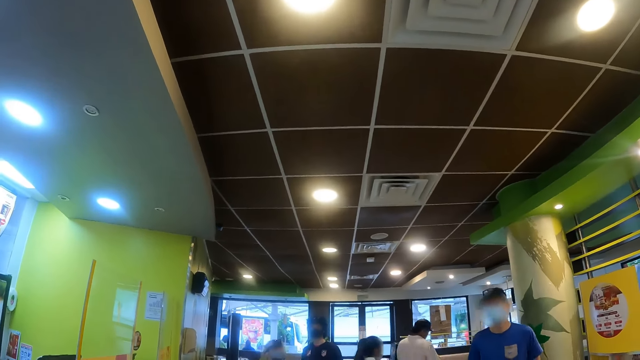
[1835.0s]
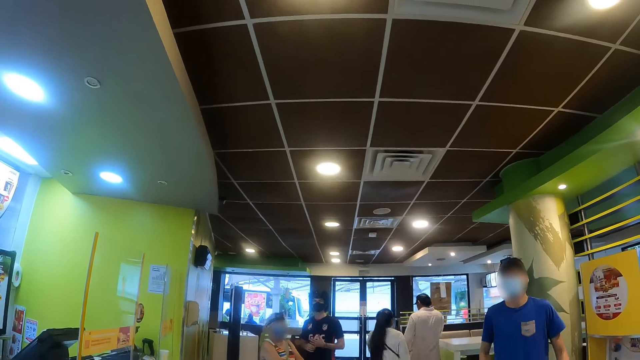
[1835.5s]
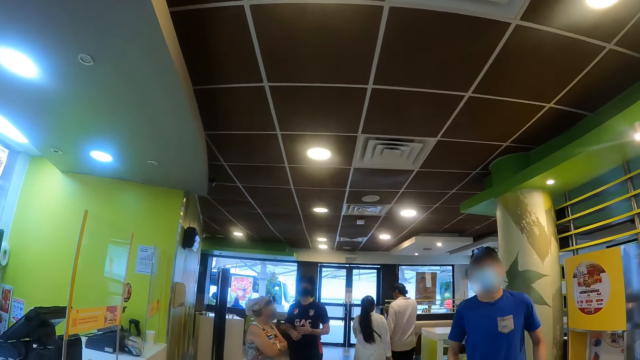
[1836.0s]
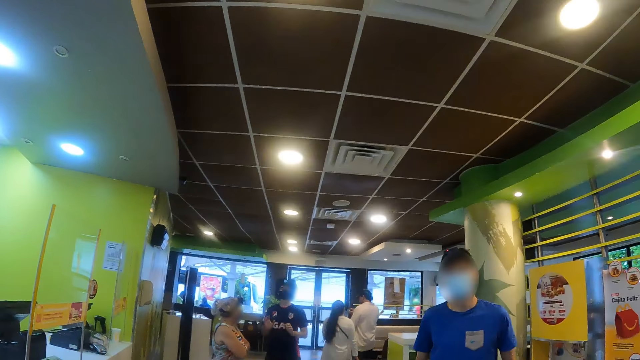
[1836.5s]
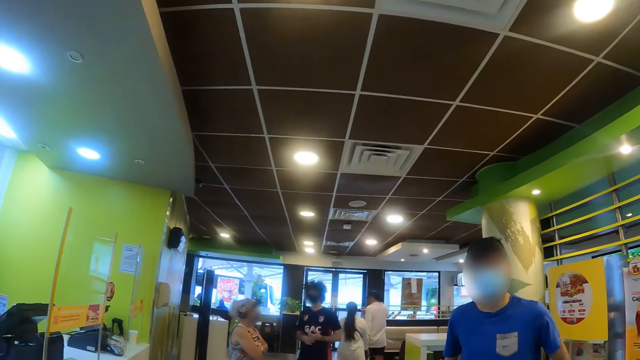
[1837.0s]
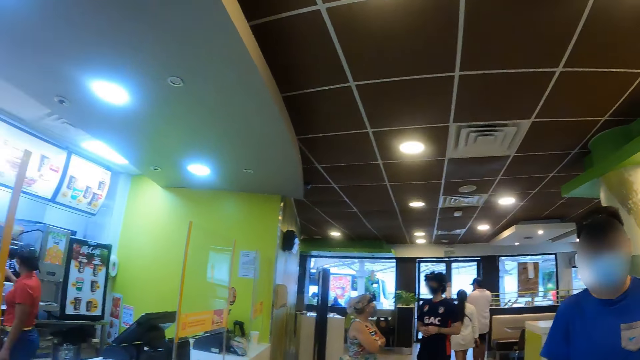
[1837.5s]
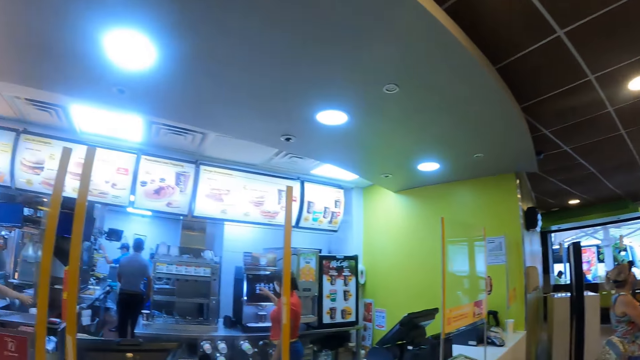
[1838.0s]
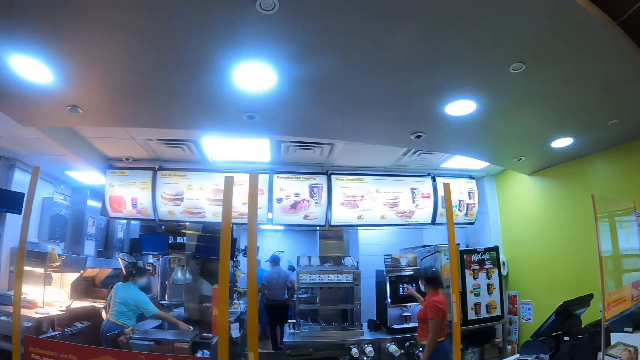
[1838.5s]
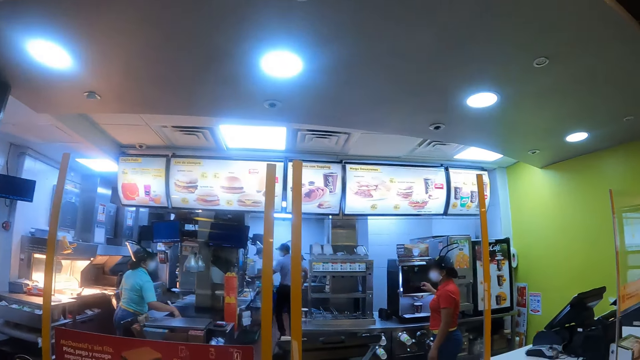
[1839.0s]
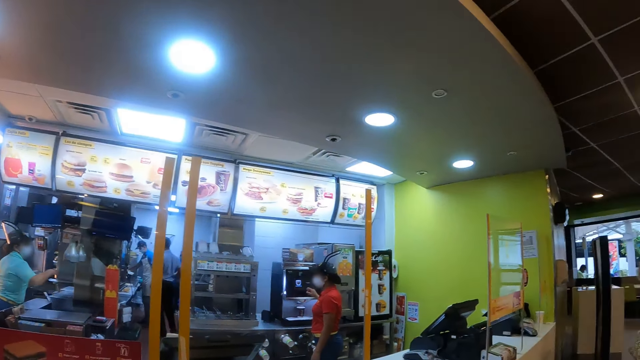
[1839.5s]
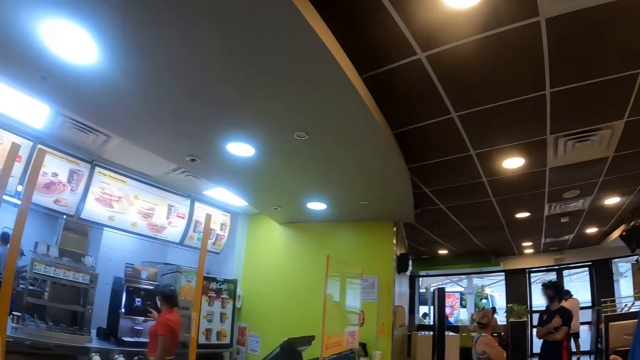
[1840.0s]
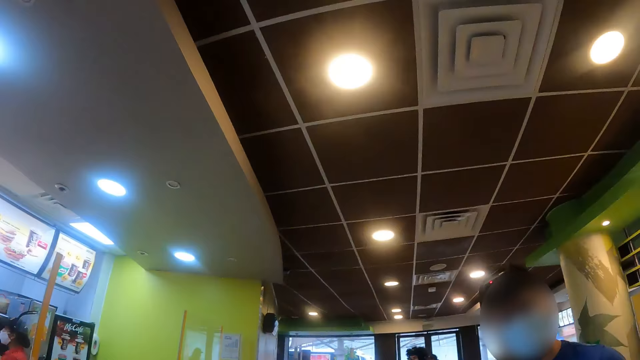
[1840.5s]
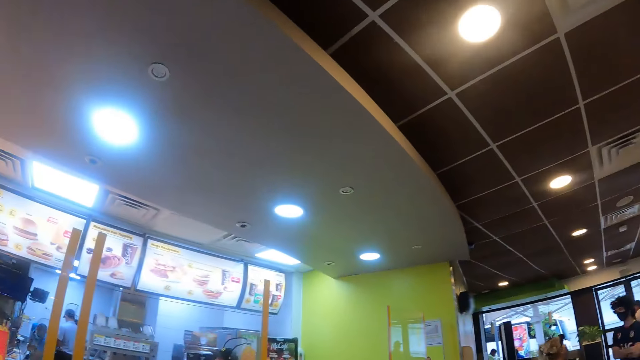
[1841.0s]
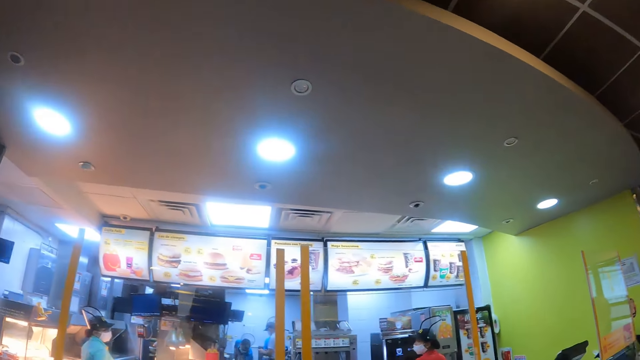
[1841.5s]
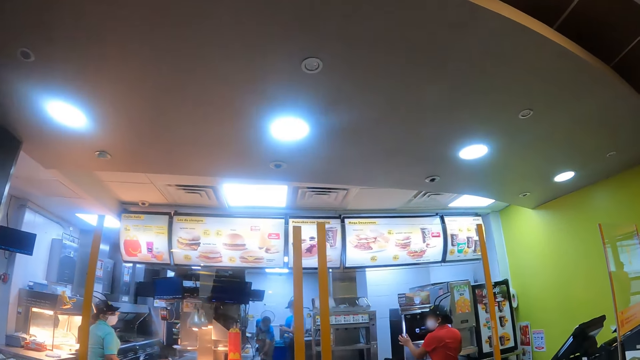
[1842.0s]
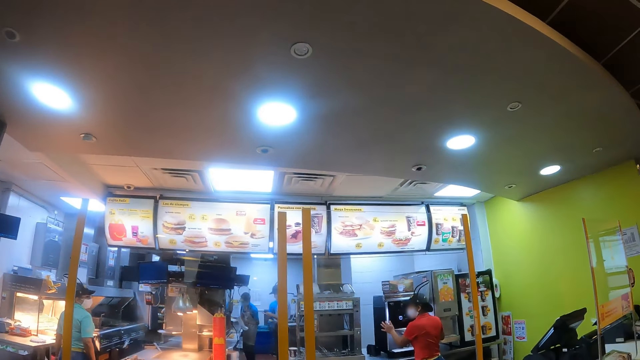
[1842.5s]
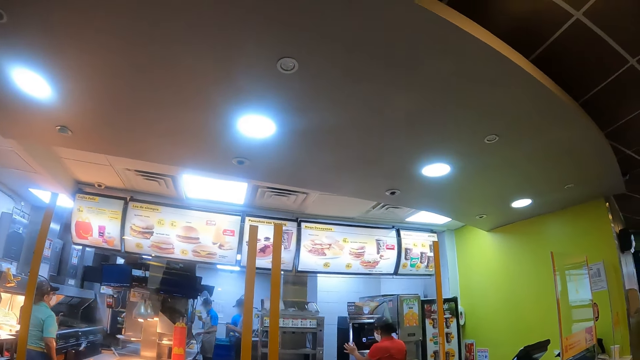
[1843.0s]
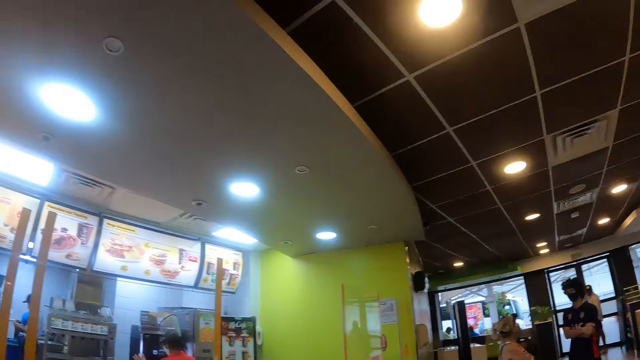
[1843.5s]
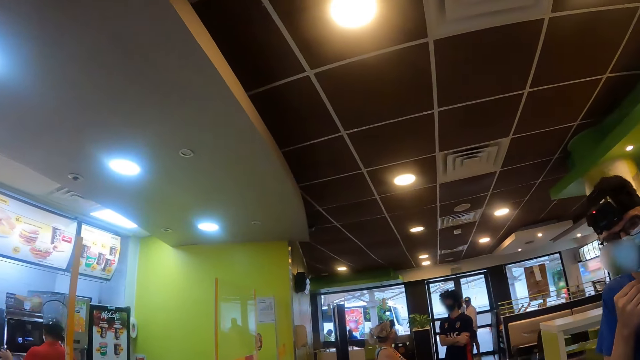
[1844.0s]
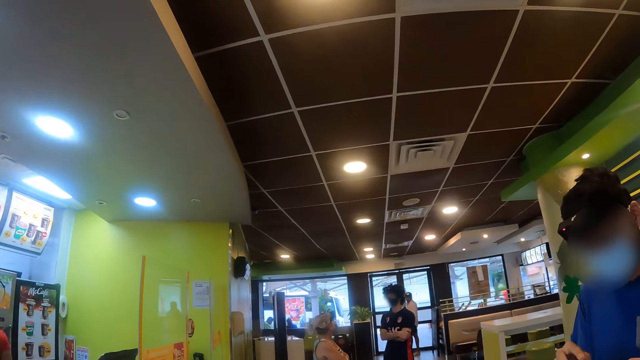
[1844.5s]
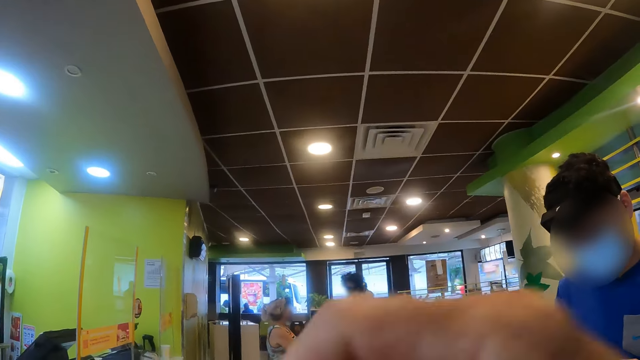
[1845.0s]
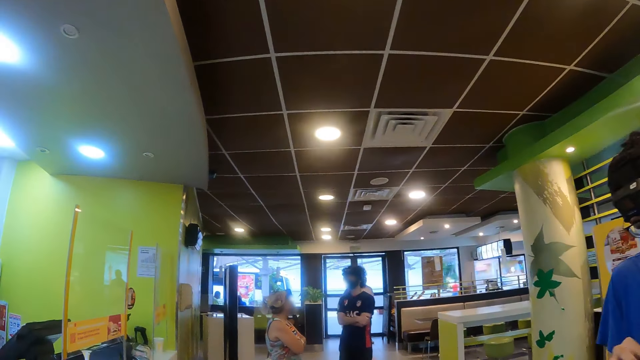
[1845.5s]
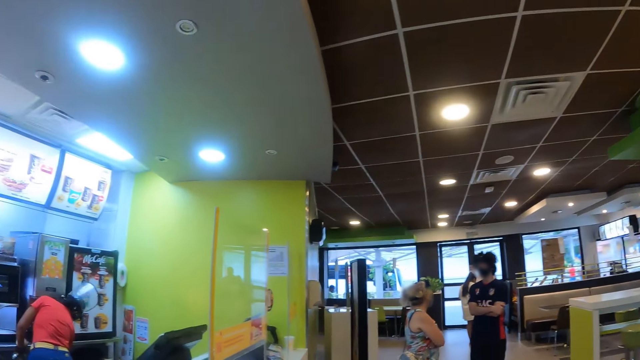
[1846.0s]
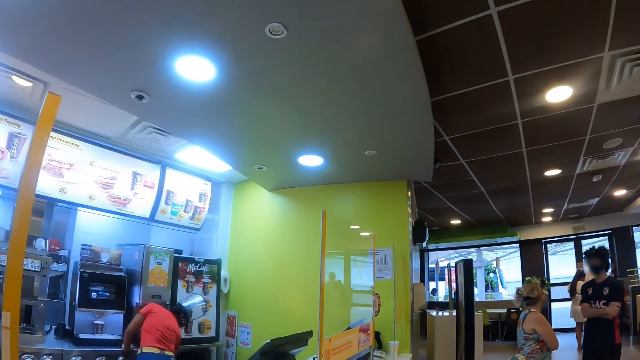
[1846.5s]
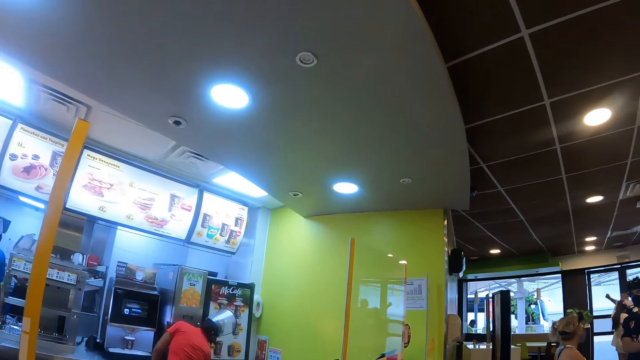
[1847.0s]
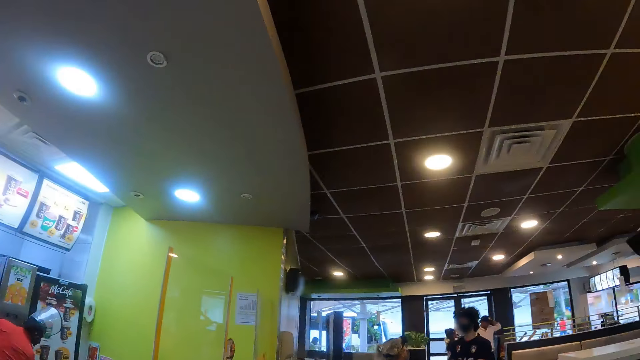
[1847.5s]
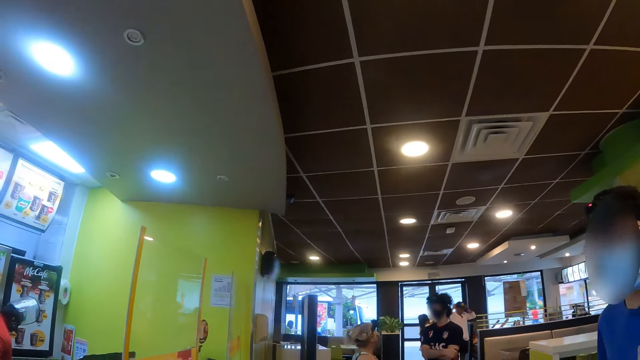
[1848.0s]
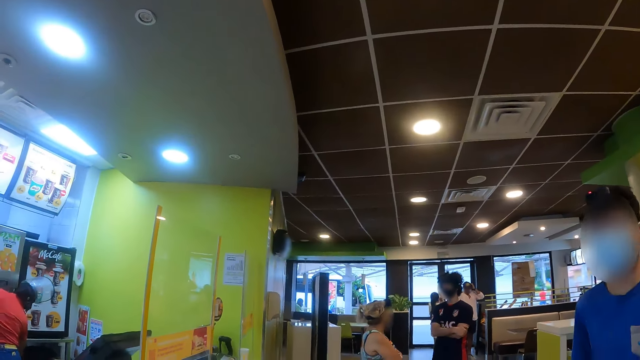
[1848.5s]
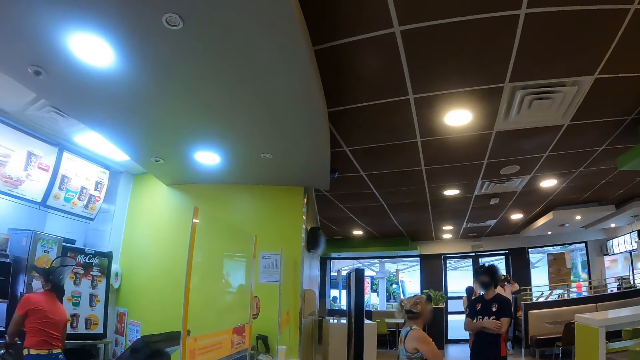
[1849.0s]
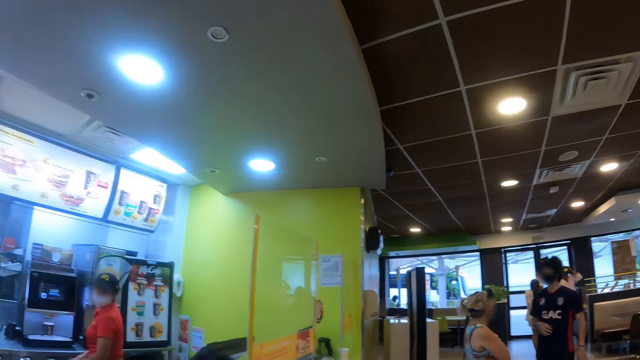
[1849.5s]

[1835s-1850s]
The camera wearer interacts with a person. They turn around the store. They look around. They look around again. They look around the store. They interact with the person. They walk around the store. They move the hand. They look around the store.

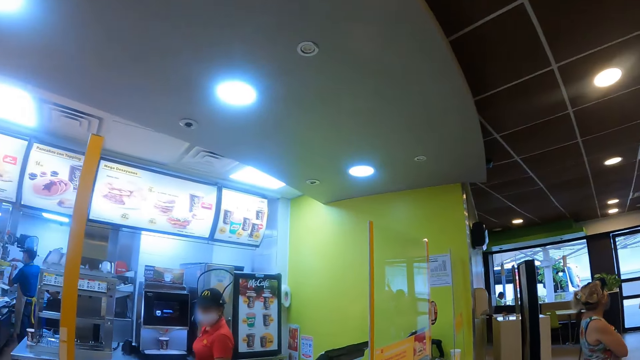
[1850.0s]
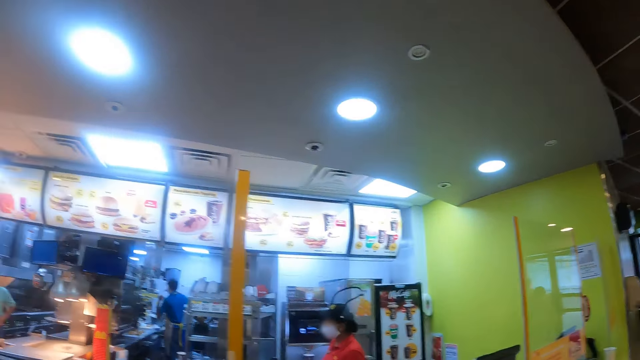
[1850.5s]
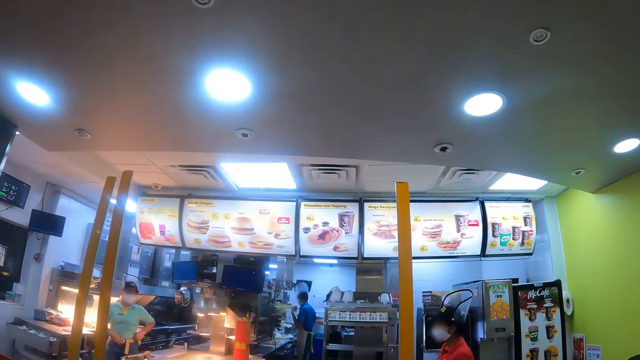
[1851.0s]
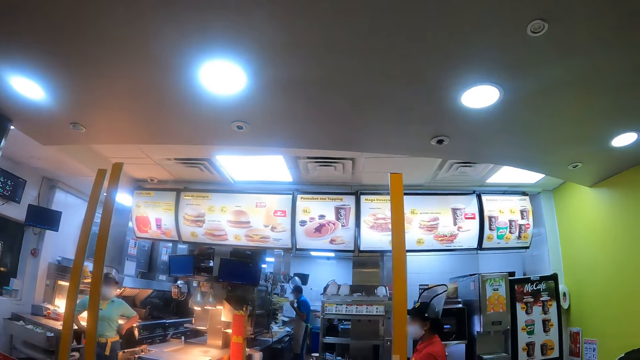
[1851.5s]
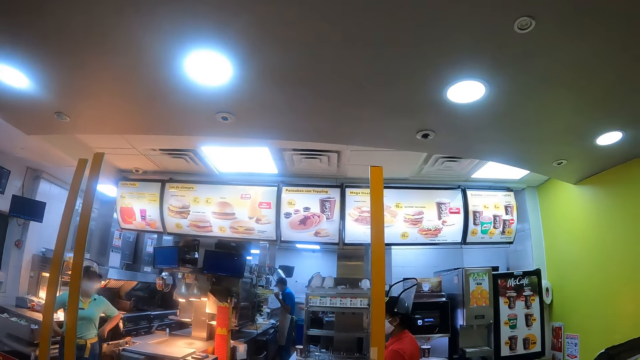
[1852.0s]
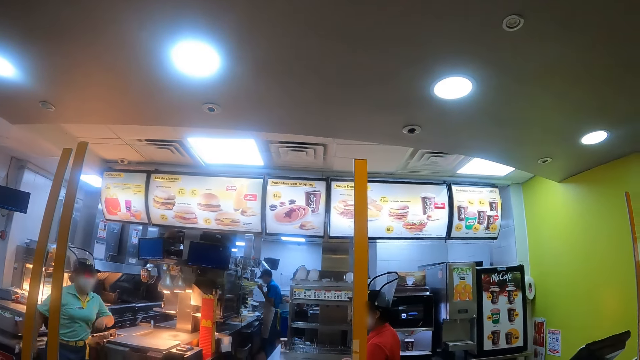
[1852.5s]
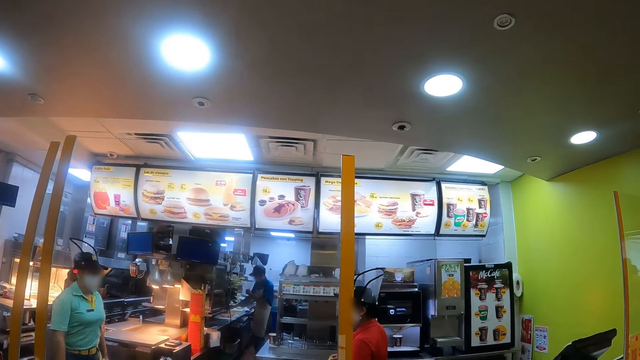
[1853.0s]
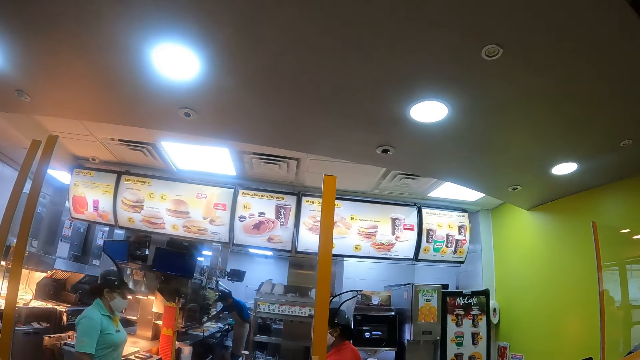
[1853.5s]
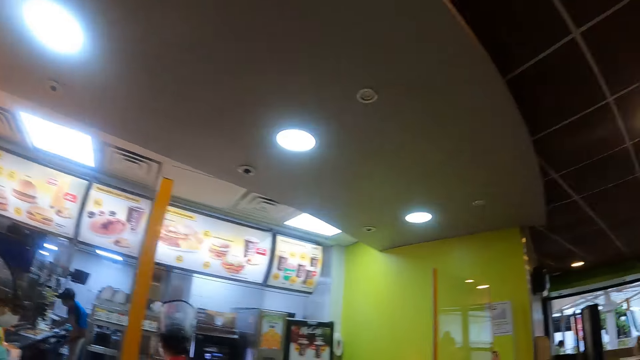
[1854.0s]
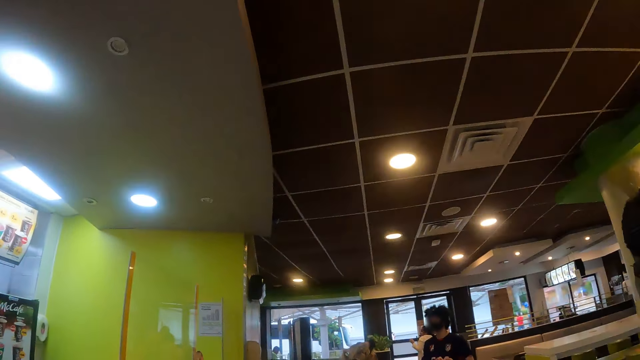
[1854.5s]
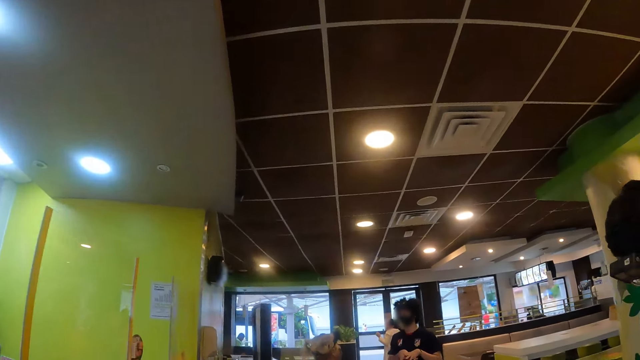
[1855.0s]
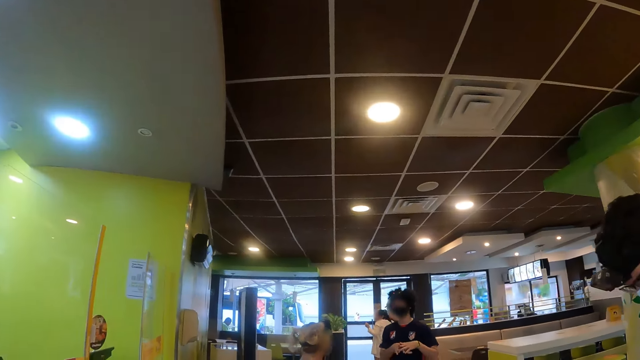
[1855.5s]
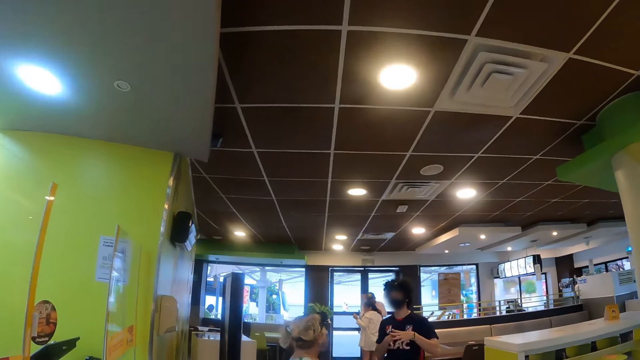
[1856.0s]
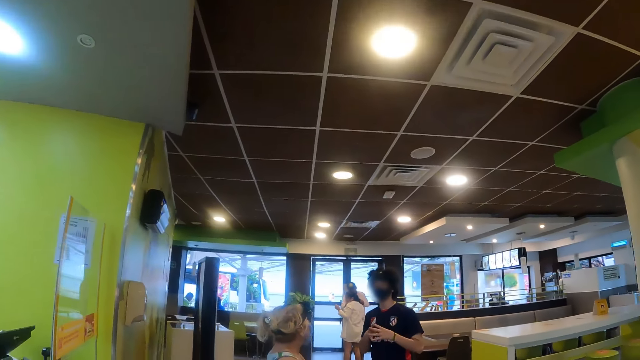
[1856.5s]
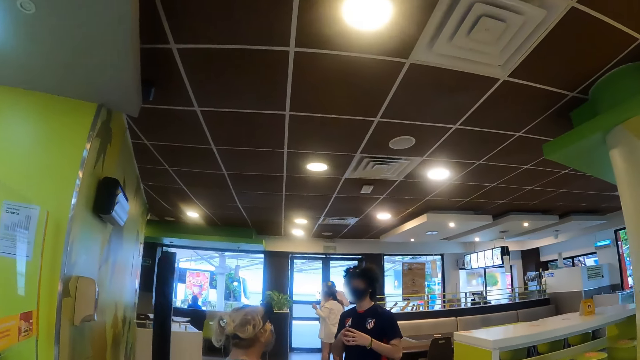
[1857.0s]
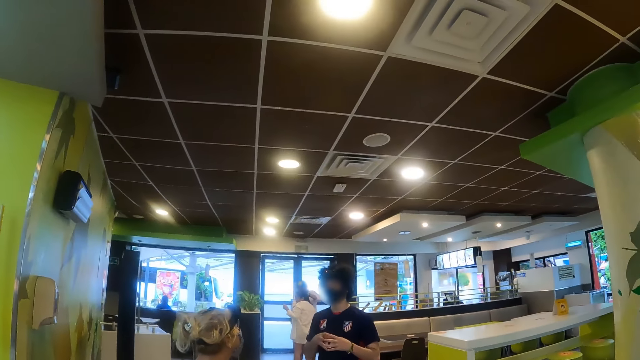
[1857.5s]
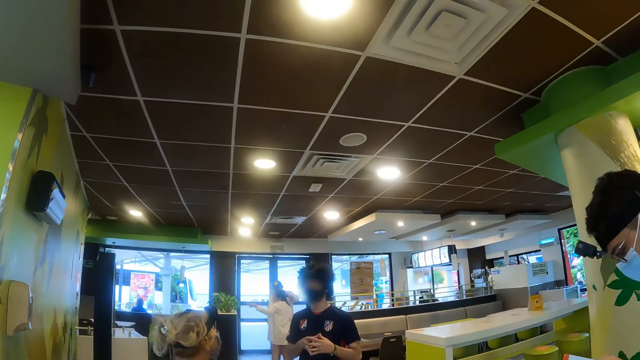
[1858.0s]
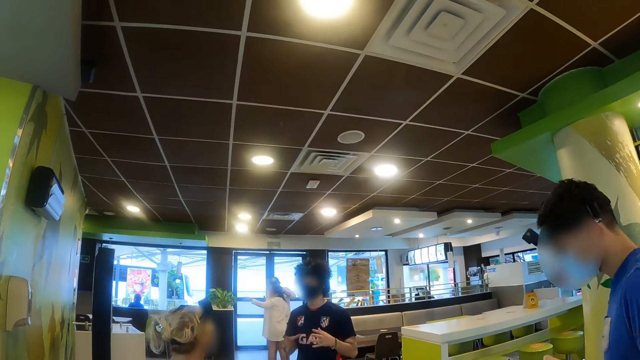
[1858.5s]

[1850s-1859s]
The camera wearer turns around the store. They look around the store. They turn around the store. They walk around the store.
